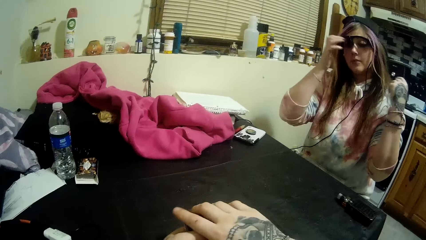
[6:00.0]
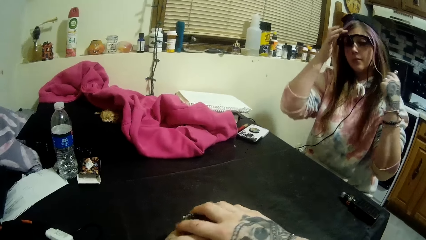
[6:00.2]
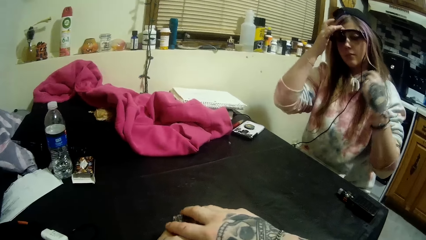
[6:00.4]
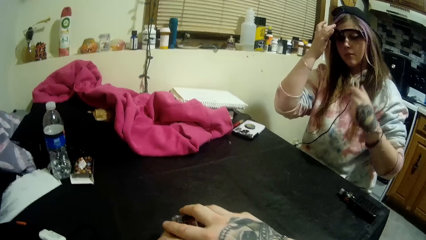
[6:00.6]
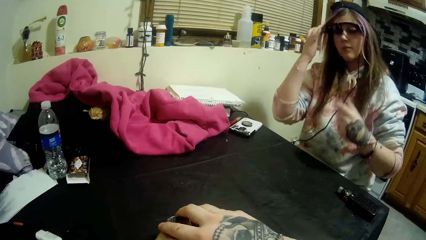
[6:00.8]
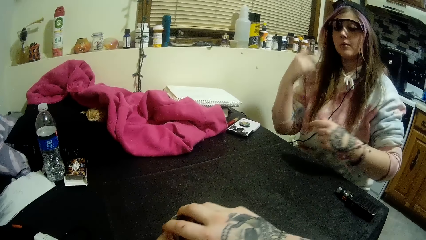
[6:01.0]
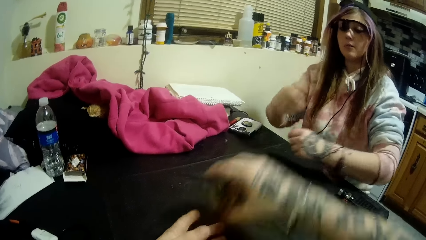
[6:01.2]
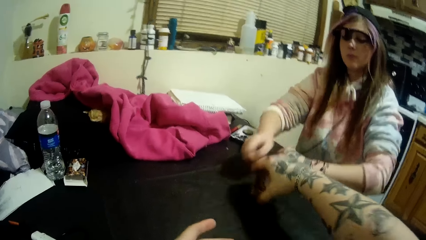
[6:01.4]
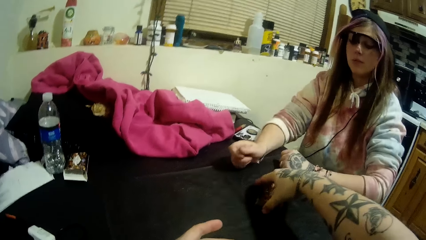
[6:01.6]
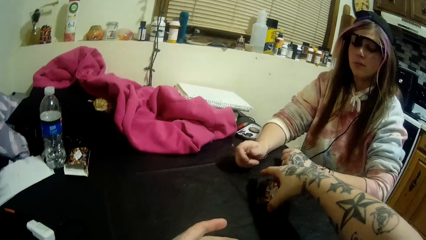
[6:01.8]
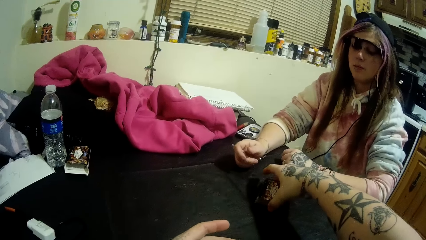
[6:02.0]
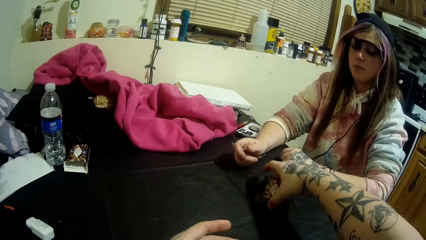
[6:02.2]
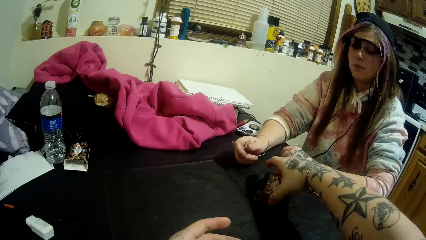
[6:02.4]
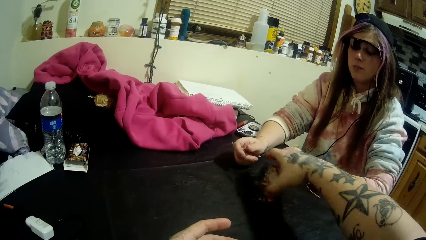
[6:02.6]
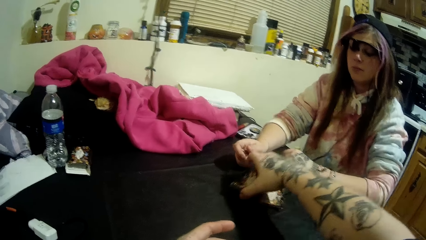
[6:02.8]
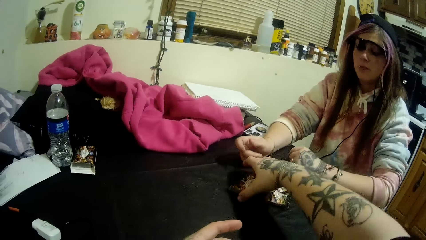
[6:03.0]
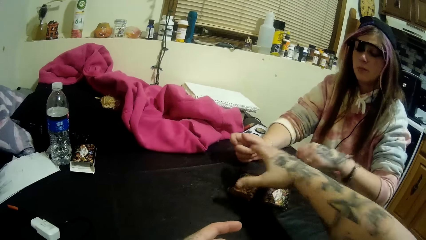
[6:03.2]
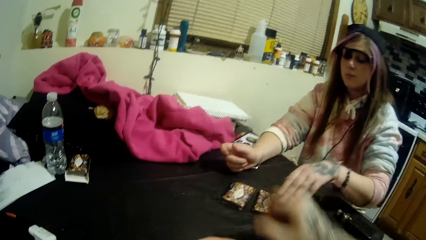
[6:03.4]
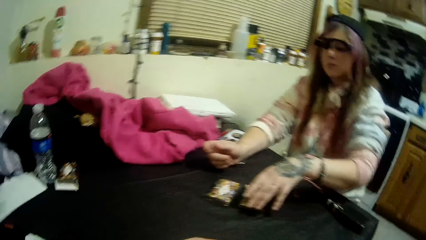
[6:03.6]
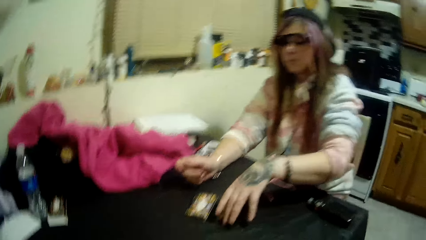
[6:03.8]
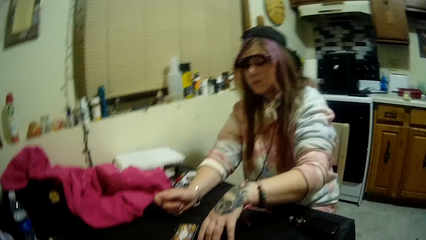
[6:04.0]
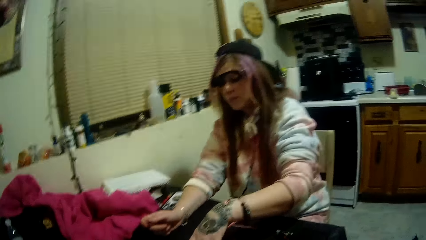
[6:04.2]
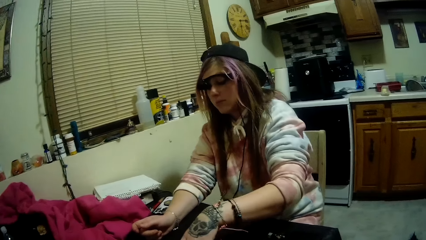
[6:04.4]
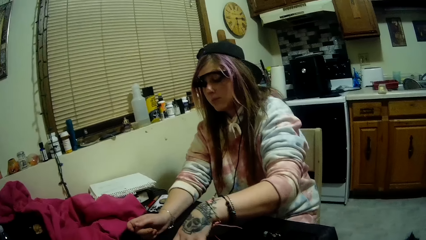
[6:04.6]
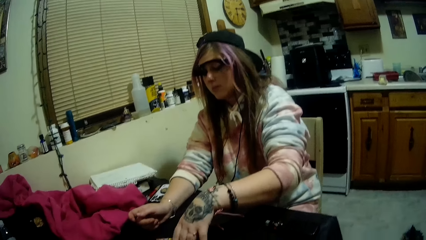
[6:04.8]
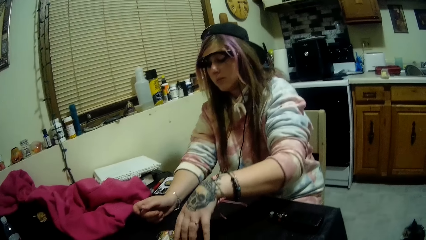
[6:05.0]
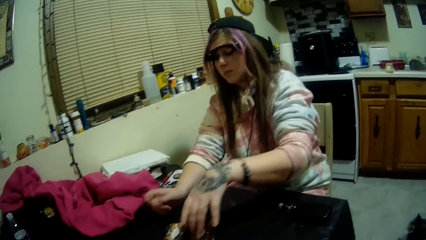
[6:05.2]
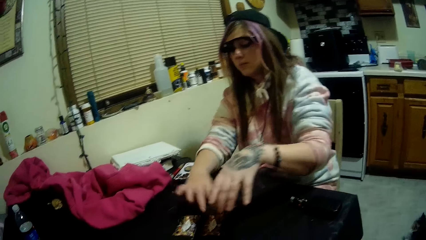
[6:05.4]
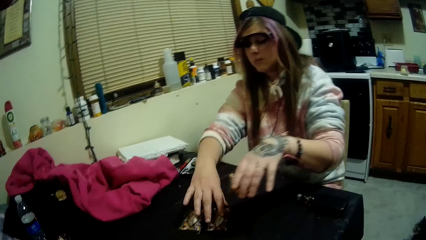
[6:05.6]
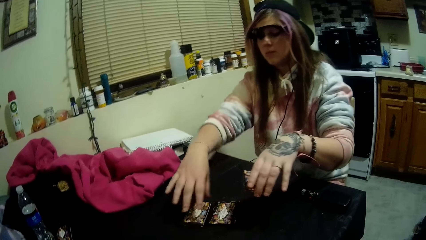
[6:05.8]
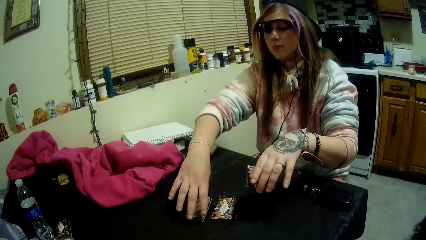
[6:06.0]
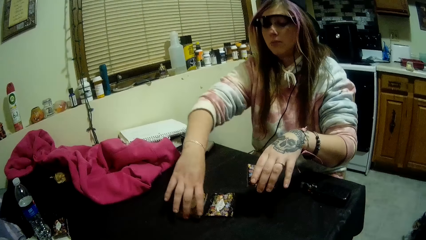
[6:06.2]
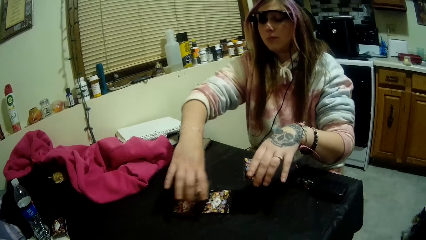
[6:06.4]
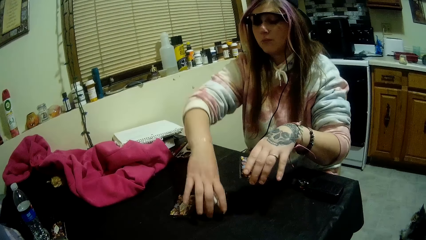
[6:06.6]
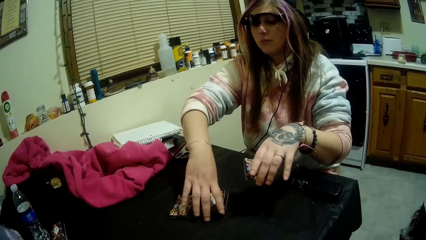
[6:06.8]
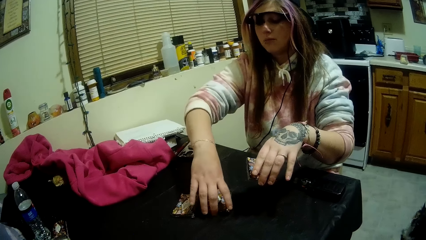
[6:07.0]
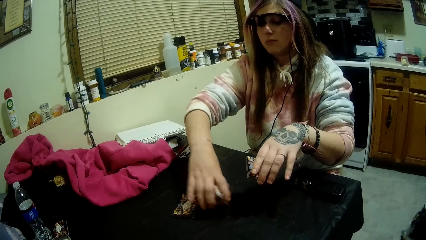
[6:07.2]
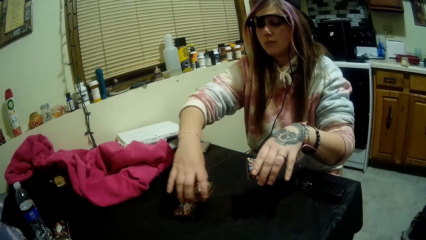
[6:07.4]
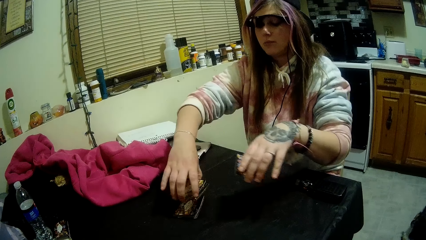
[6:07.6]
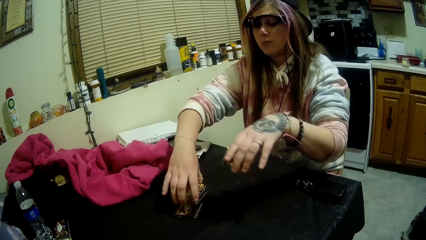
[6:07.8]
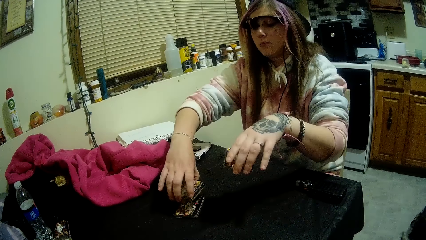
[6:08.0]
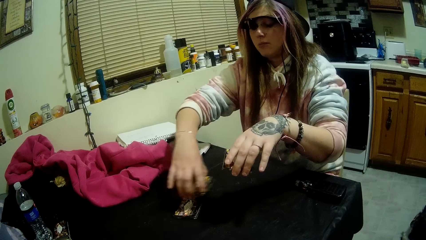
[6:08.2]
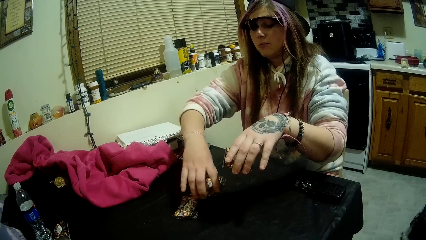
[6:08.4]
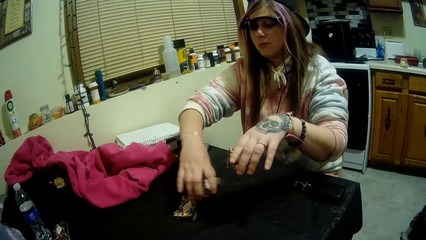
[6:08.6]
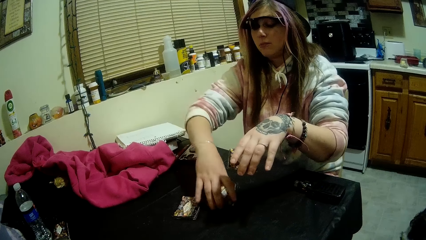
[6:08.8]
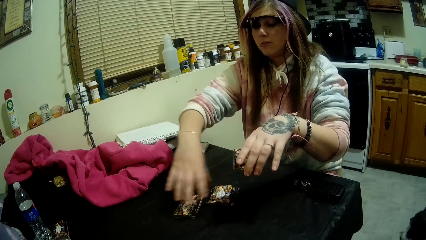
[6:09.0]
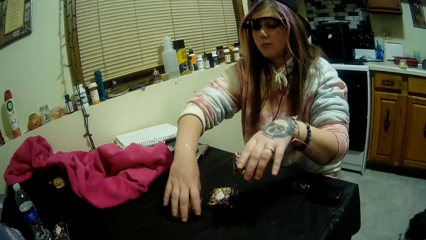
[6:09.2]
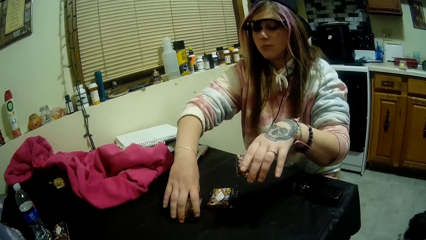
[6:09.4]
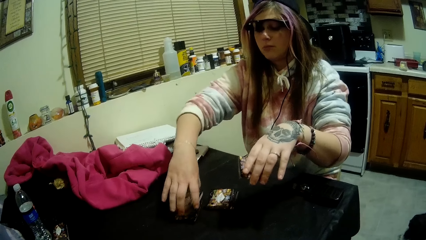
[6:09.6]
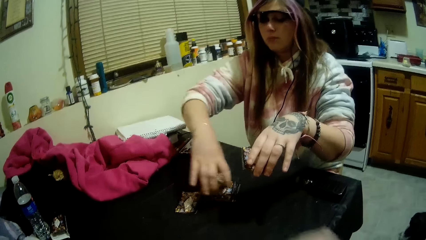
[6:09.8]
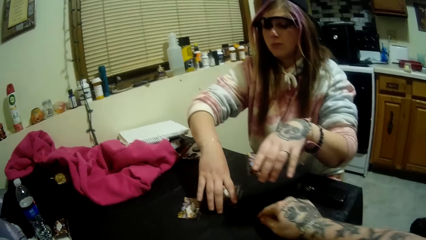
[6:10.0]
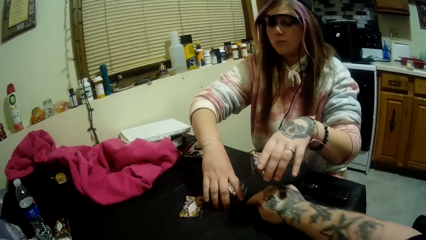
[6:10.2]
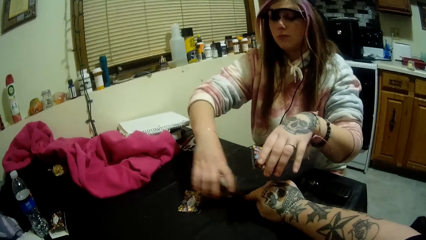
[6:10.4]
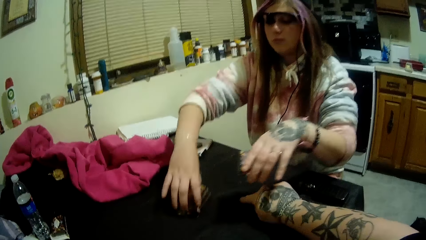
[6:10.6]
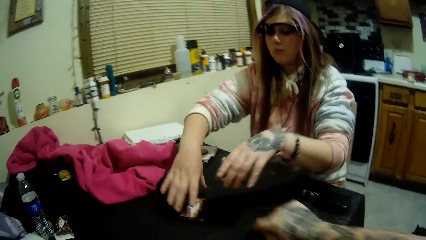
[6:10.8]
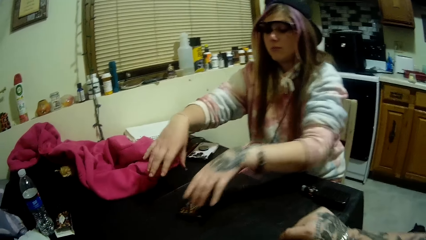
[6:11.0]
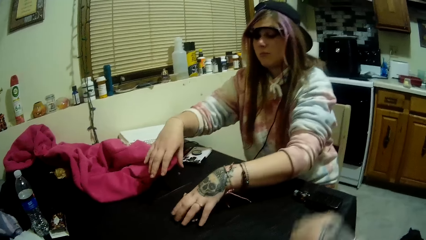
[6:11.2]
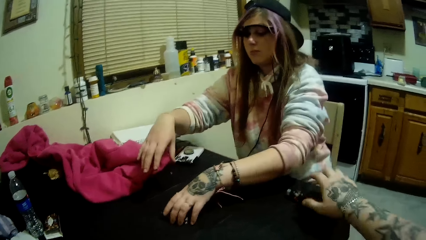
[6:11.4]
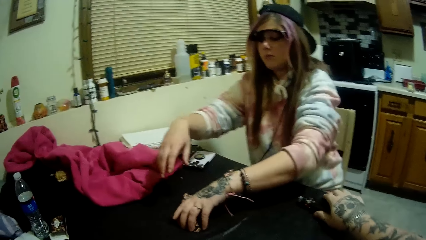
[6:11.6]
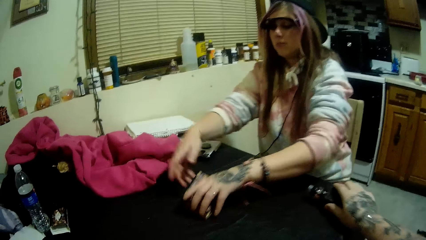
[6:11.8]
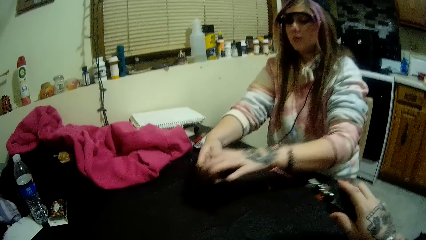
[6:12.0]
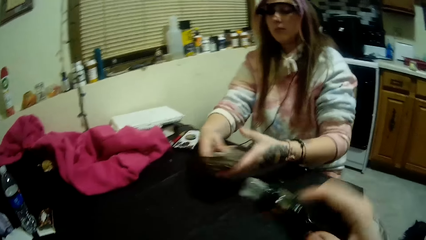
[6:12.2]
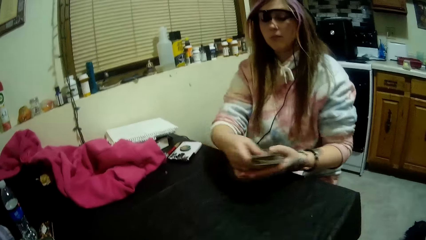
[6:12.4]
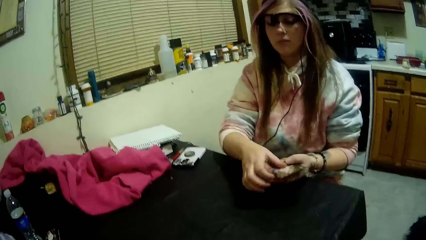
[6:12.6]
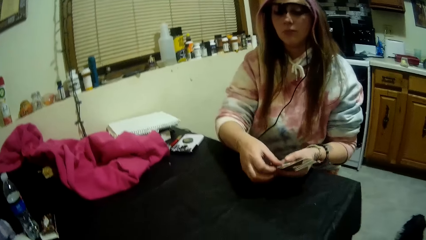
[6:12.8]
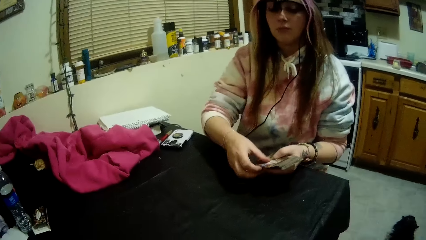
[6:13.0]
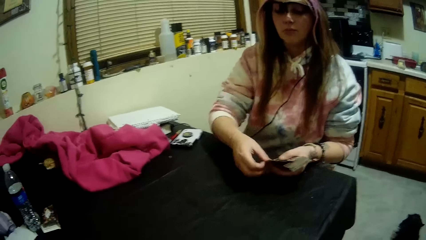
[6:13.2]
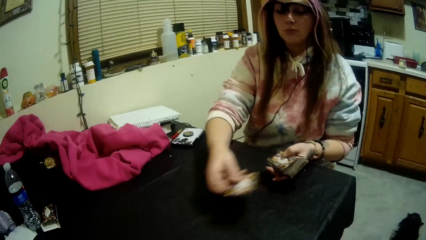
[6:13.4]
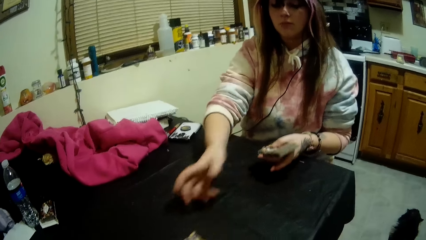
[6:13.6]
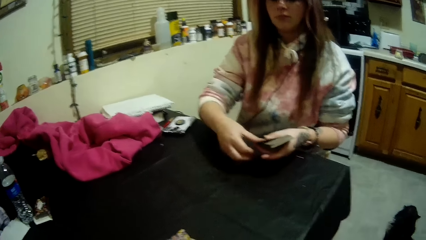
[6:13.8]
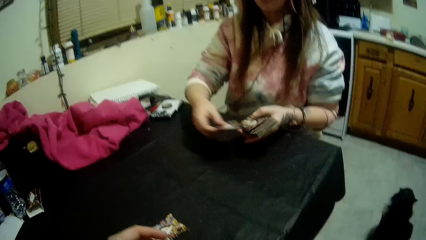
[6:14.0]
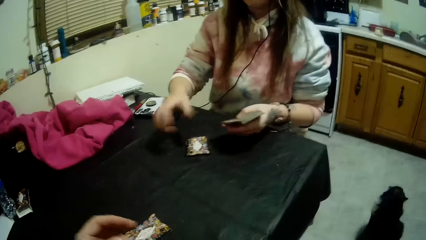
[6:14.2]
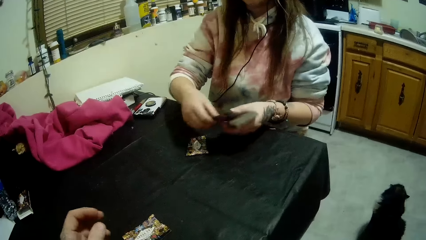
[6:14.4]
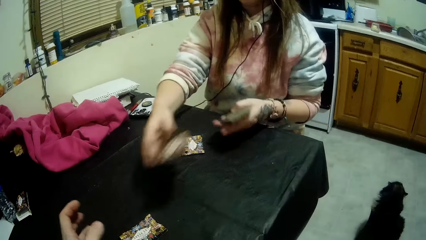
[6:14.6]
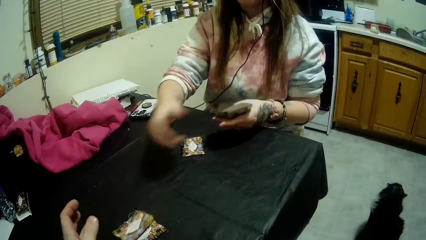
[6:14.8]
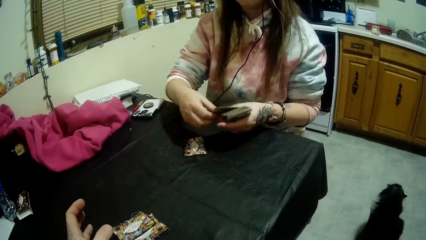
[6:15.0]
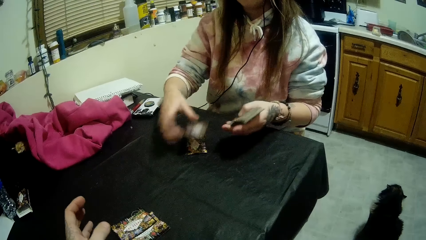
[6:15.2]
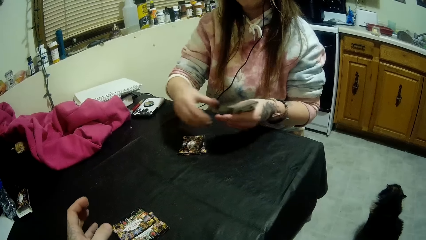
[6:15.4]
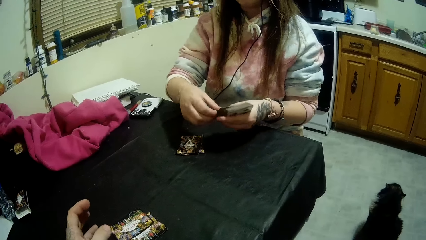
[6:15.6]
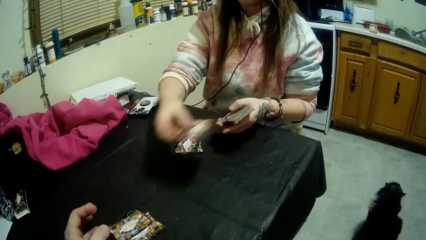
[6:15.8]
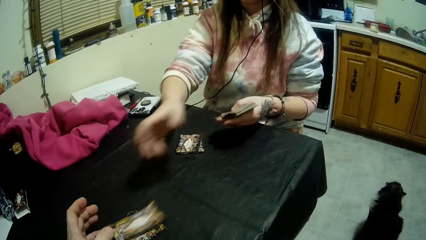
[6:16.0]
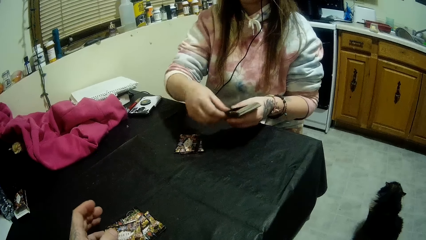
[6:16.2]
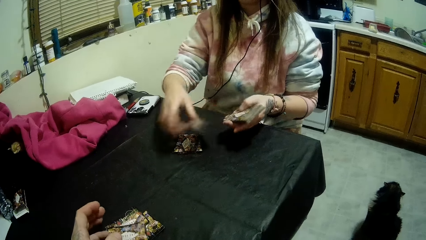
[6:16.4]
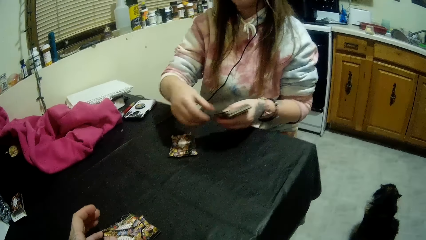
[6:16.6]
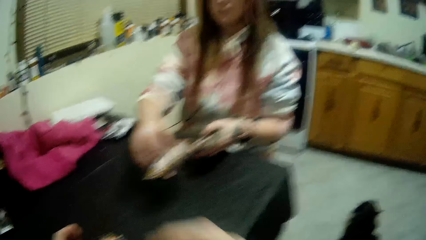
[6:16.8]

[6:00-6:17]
The camera wearer puts the cards on the table. He separates the cards on the table with his right hand. A woman picks the cards from the table. The camera wearer stares at the woman. The woman shuffles the cards on the table with both her hands. The camera wearer stretches a hand on the table. The woman picks cards from the table. The camera wearer picks up the bottle from the table with his right hand. The woman throws cards on the table and shares the cards.
